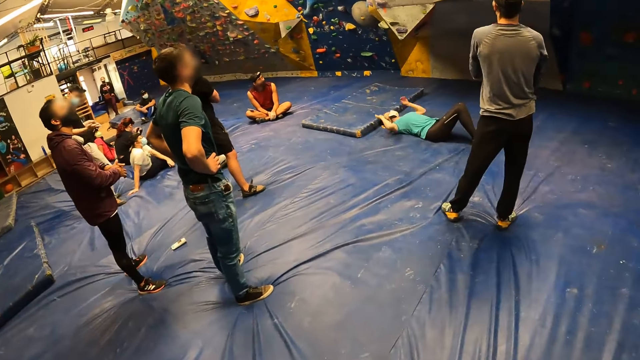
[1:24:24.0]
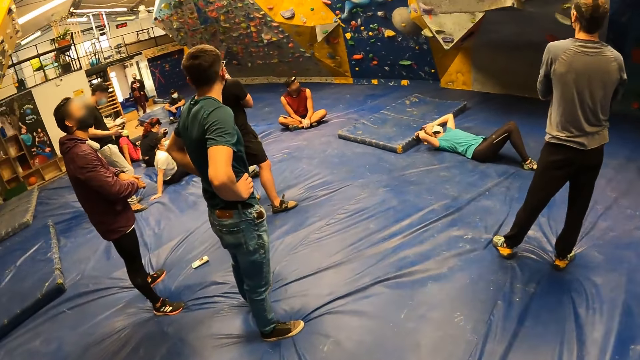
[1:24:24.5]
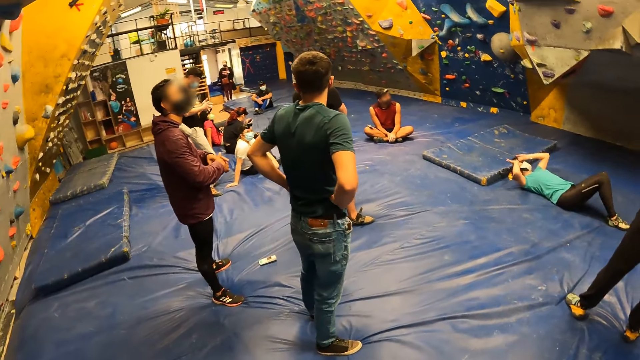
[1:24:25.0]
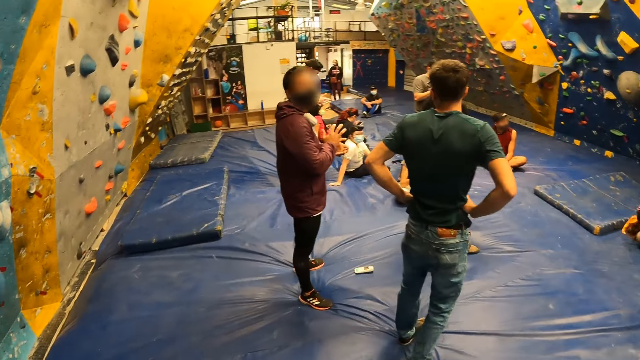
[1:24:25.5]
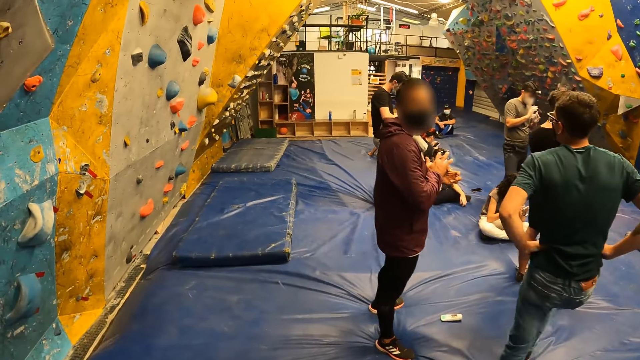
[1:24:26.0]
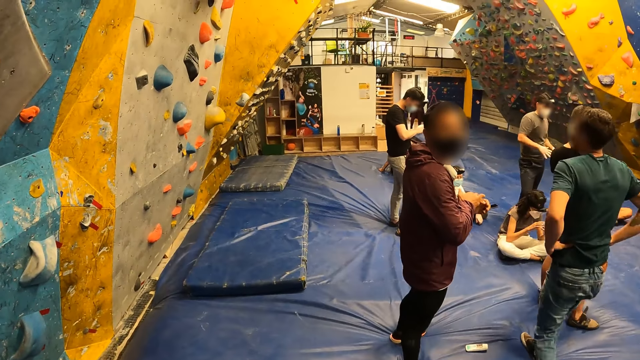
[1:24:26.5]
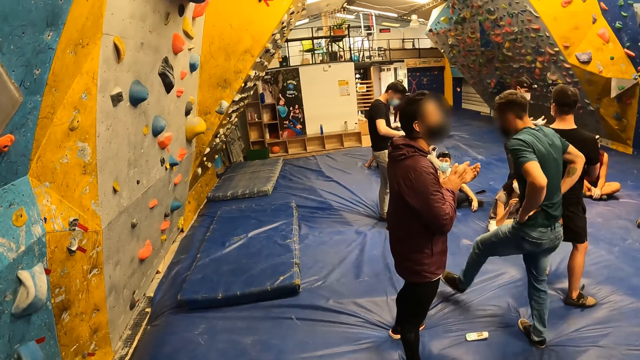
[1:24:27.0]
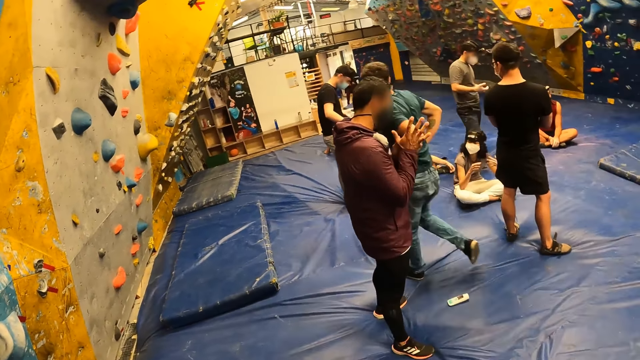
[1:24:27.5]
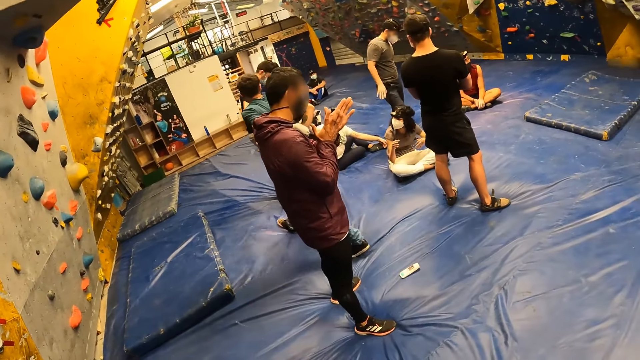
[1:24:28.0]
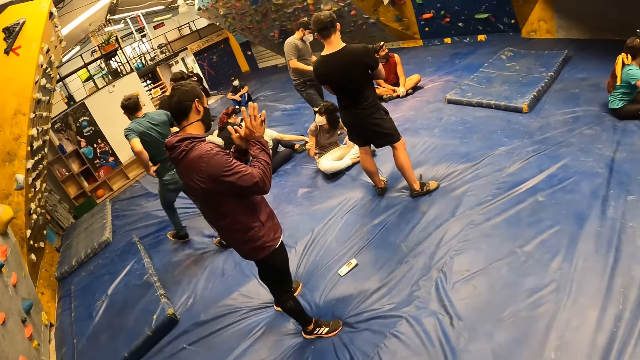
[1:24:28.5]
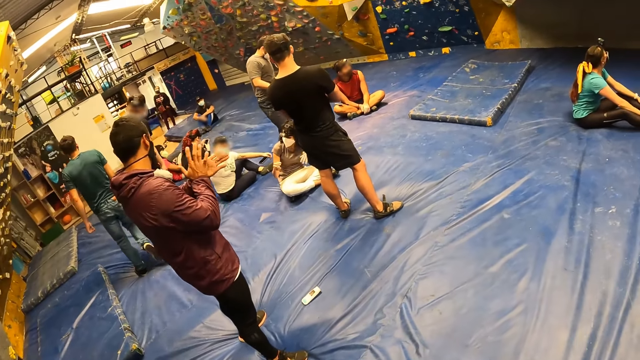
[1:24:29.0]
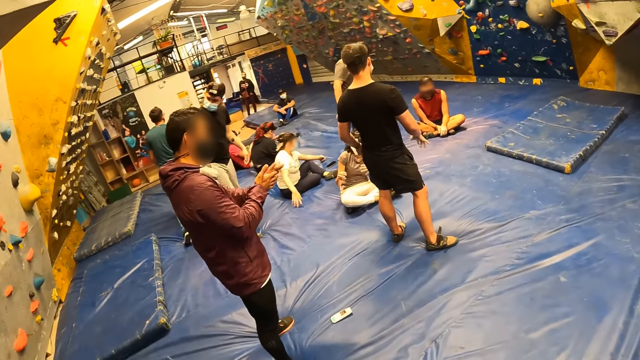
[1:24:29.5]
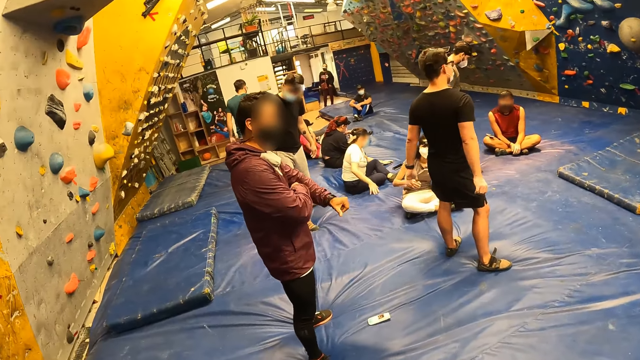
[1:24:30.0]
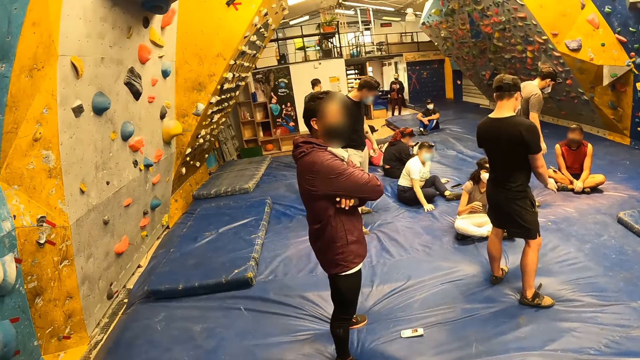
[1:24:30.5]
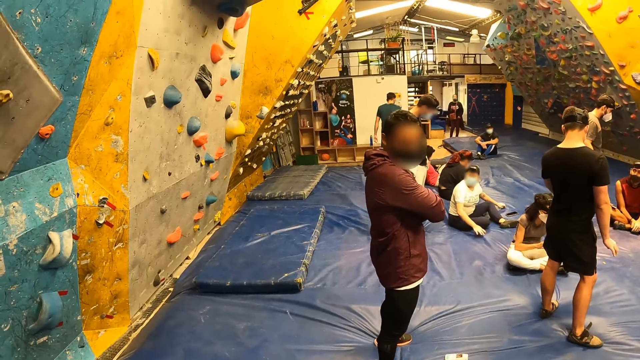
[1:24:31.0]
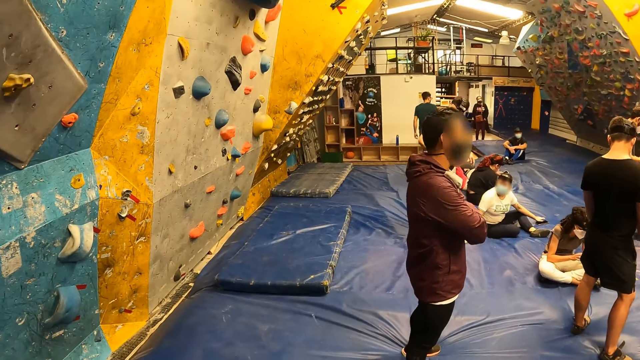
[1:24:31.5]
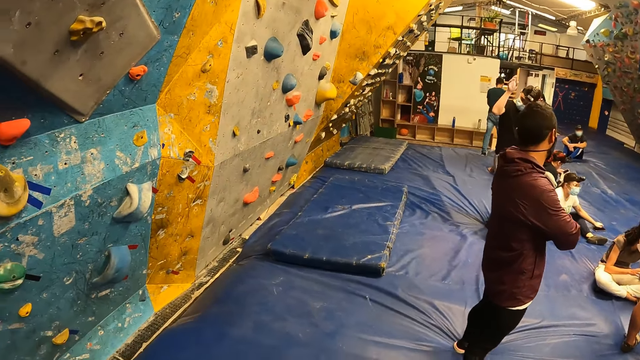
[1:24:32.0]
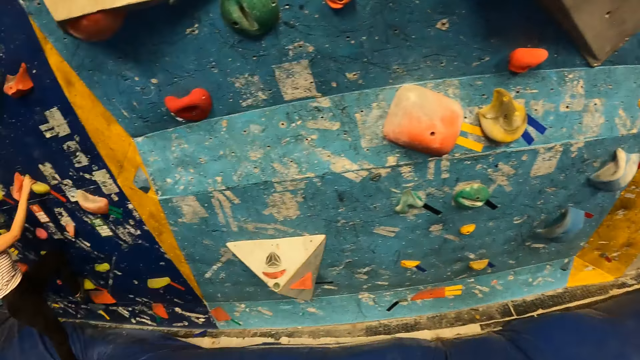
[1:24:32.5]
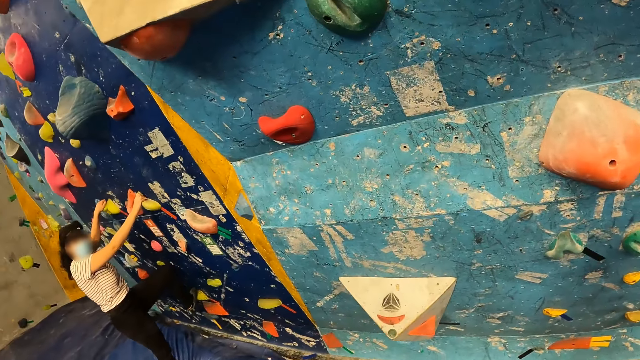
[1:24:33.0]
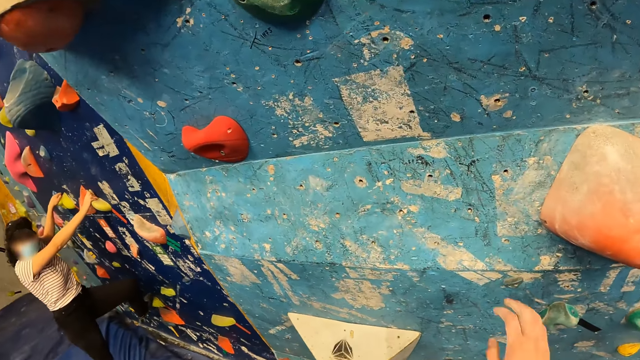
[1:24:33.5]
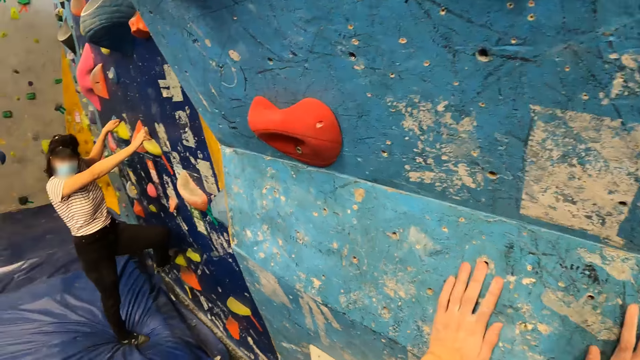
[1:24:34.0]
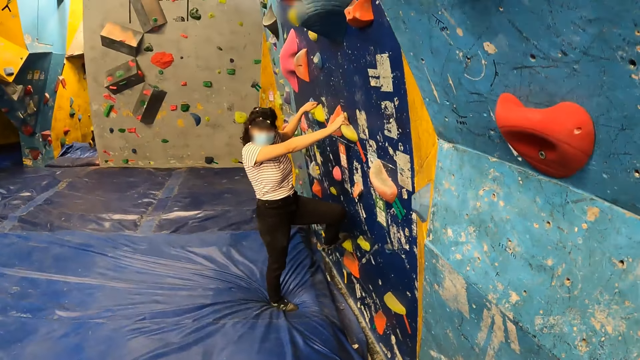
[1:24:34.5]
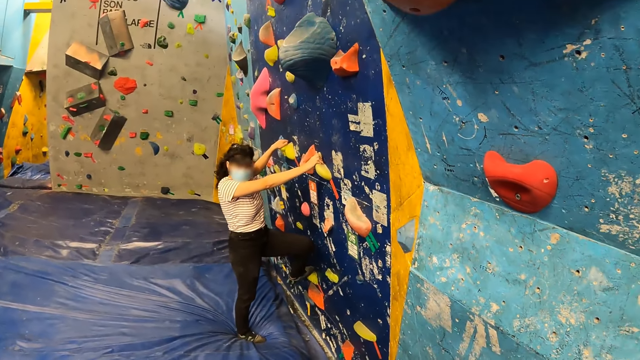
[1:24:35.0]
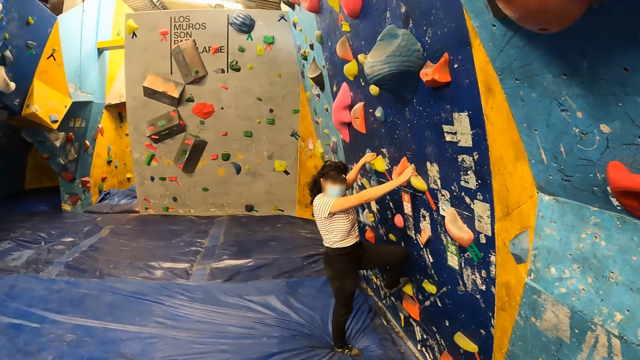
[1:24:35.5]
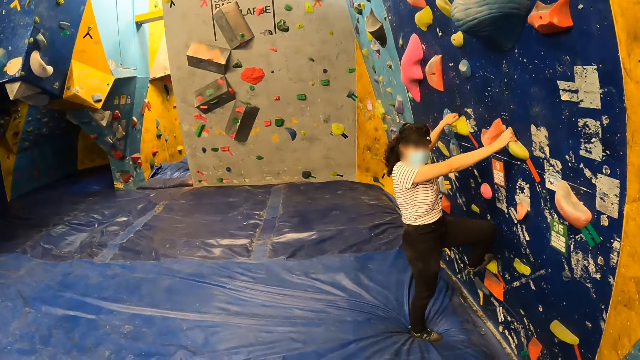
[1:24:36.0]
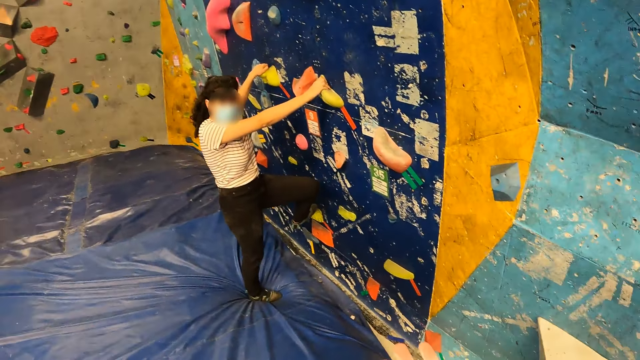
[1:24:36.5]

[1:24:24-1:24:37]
A person holds the waist. The camera wearer places her hands on the bouldering wall.

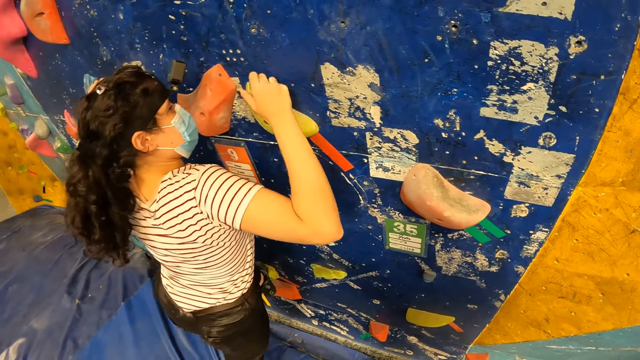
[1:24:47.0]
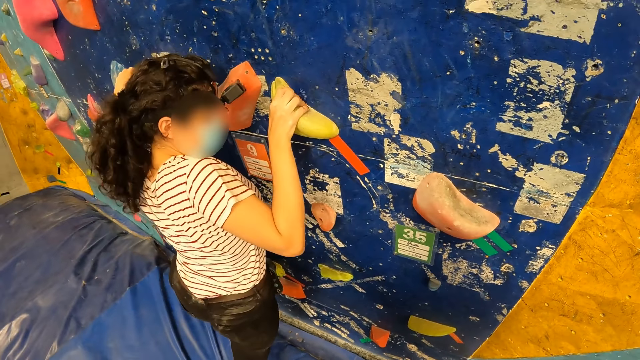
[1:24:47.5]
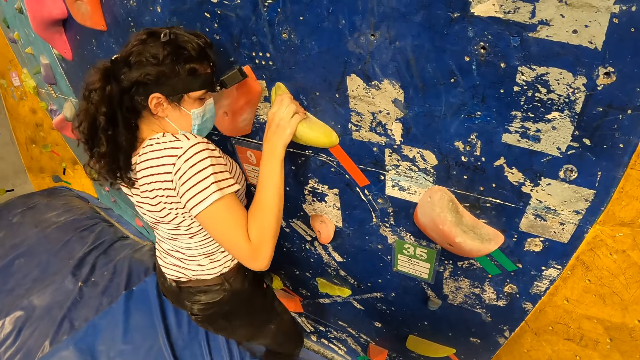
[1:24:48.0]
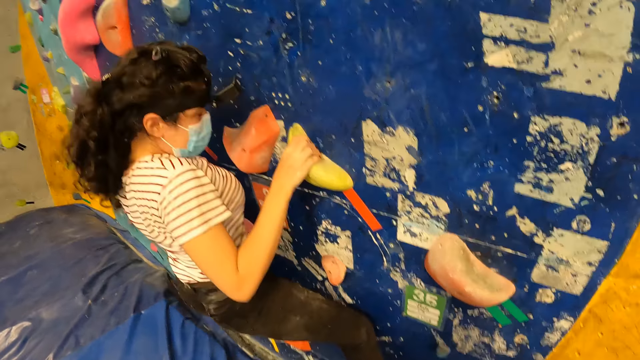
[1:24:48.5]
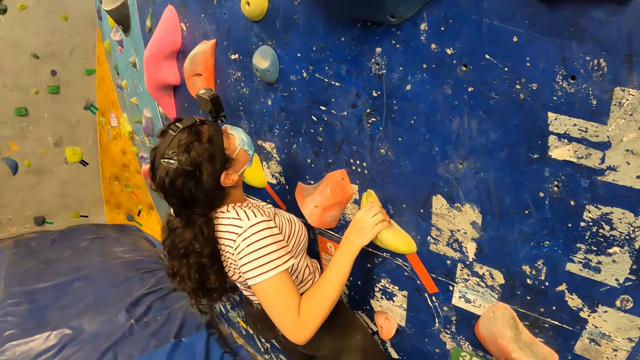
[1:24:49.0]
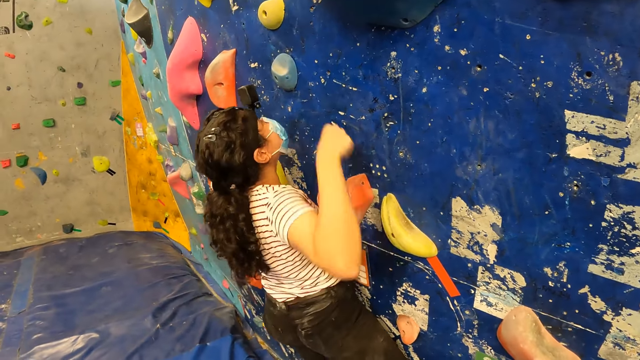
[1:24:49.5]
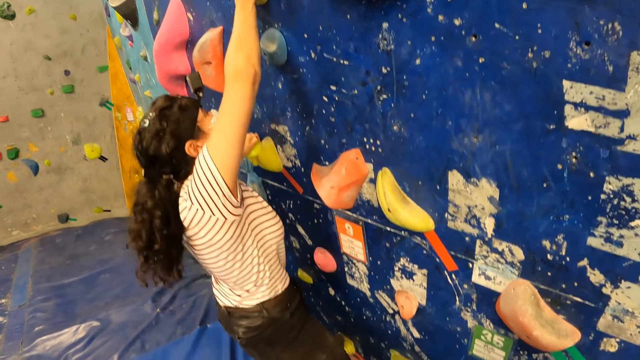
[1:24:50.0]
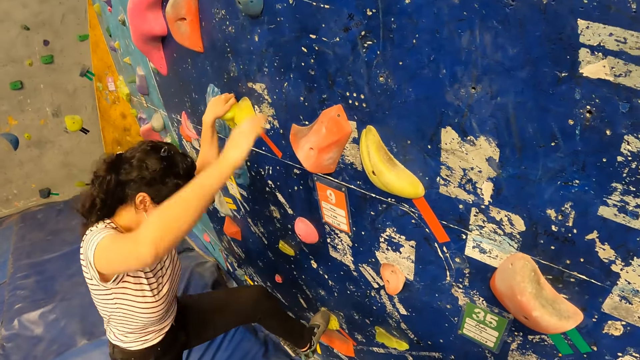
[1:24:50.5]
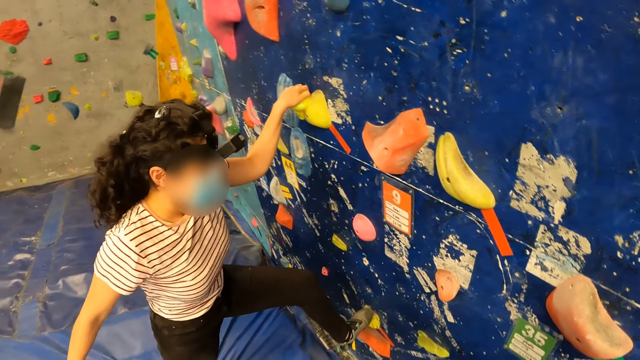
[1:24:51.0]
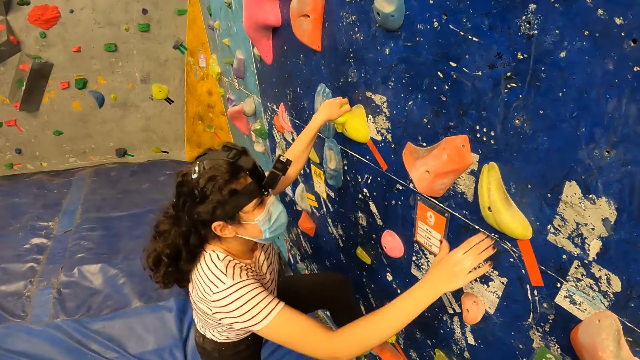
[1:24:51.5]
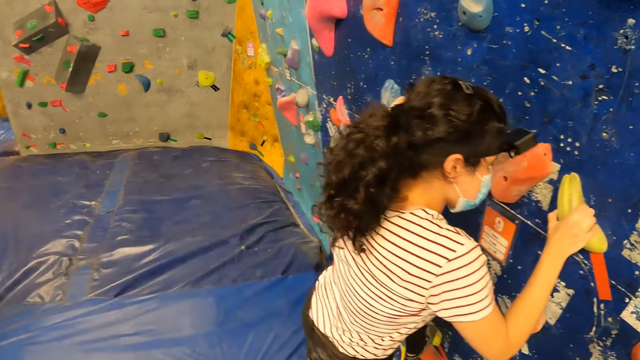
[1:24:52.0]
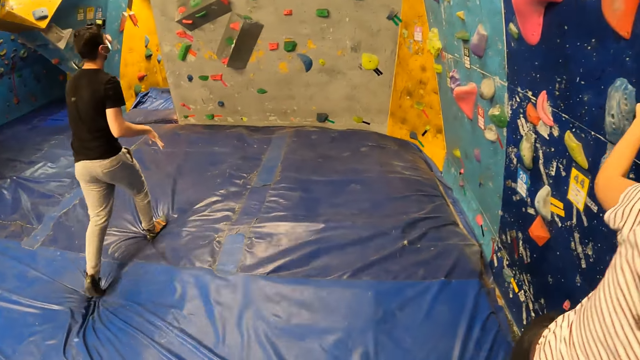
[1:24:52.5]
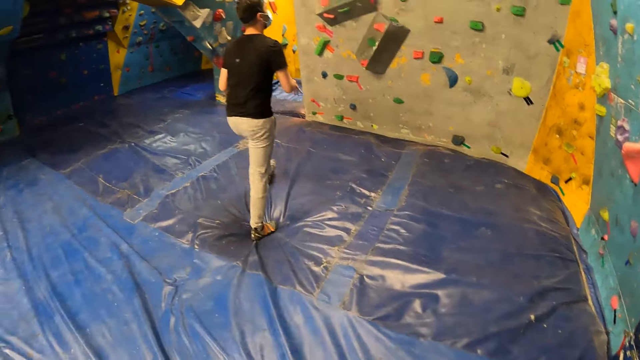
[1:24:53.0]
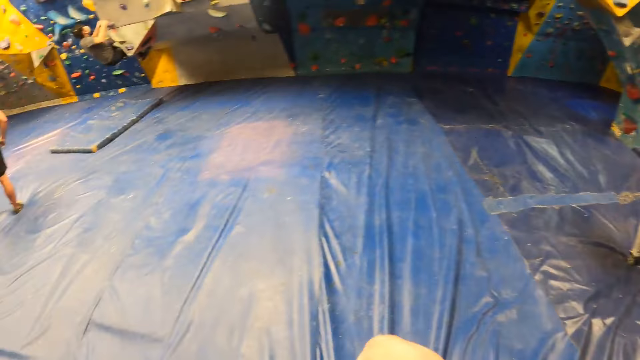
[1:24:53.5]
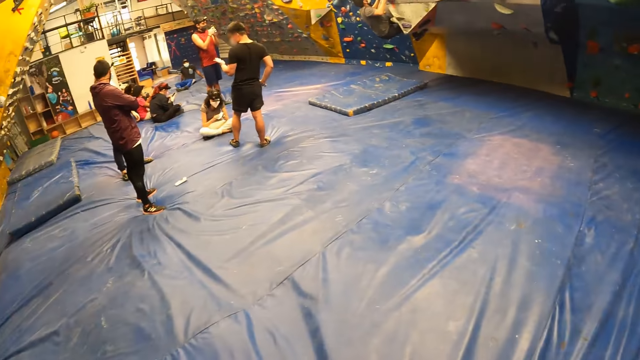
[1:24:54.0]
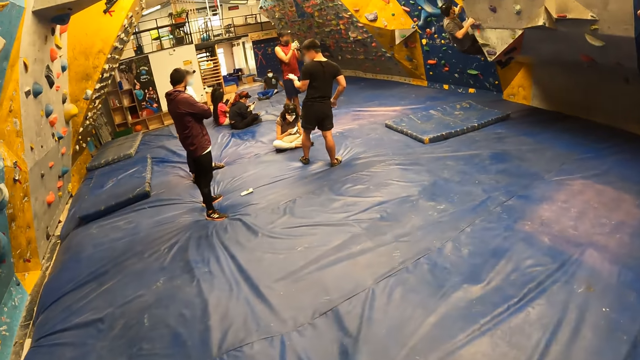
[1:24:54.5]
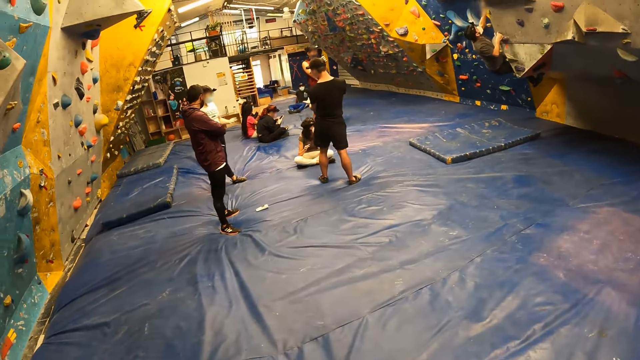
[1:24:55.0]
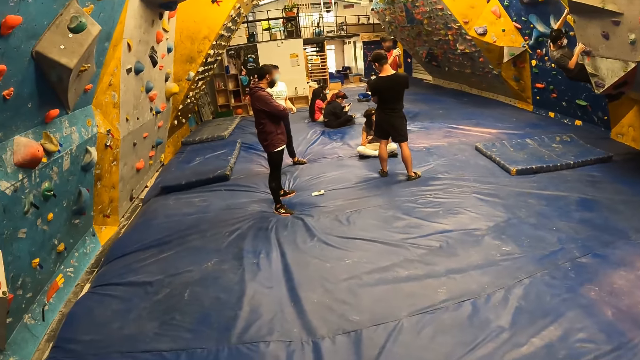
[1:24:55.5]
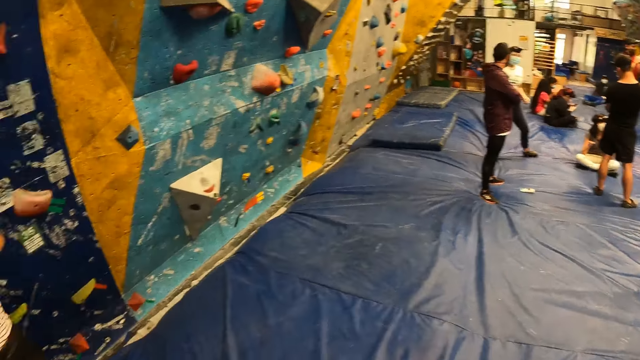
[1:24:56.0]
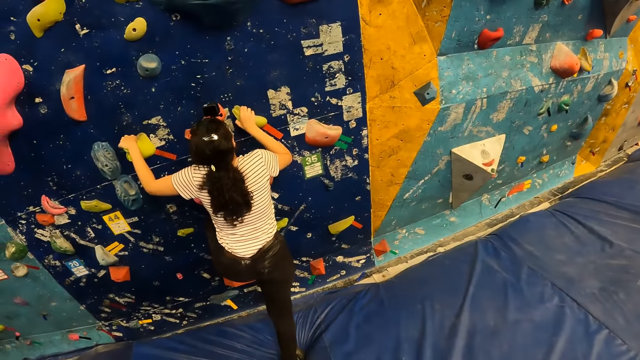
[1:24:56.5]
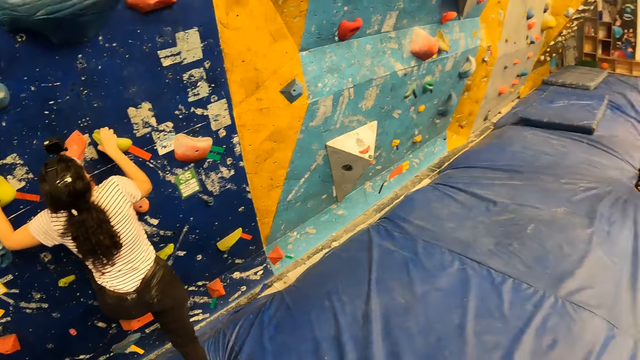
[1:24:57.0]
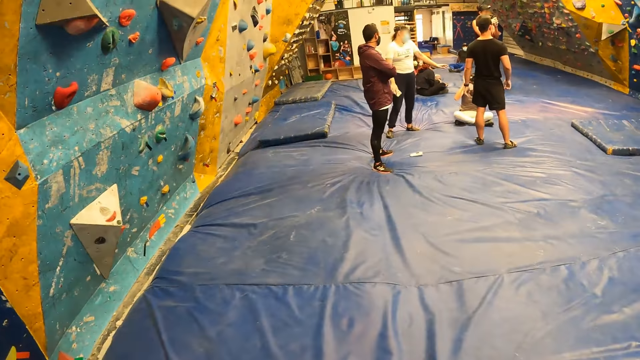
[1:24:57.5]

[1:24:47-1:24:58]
A woman climbs the bouldering wall or rock wall with her hands on the climbing hold. The camera wearer comes down from the bouldering wall with her left hand on the climbing hold. The woman holds the climbing hold with her hands. The camera wearer walks around. The woman climbs the rock wall.
